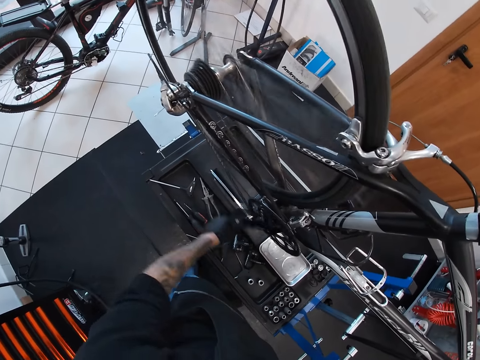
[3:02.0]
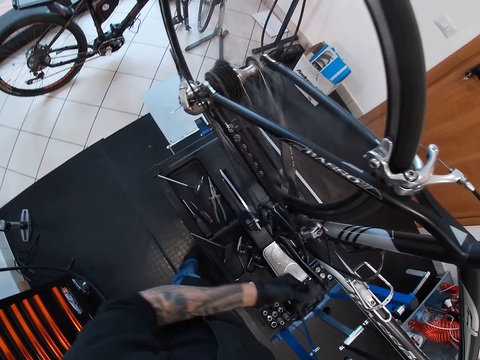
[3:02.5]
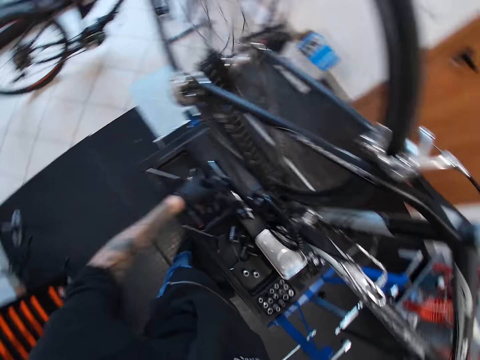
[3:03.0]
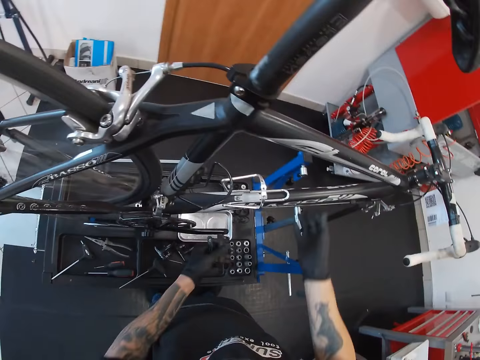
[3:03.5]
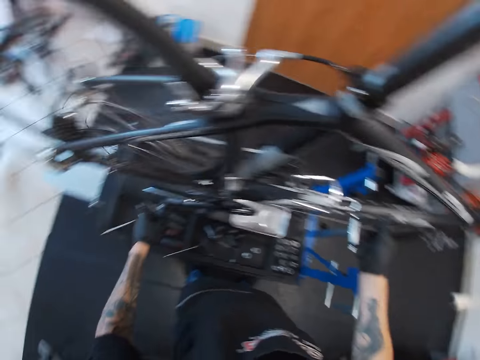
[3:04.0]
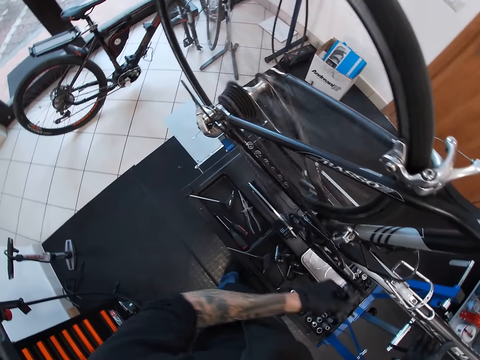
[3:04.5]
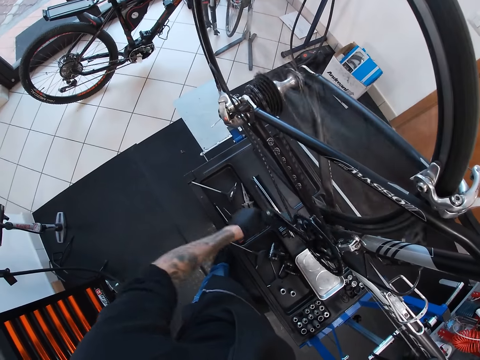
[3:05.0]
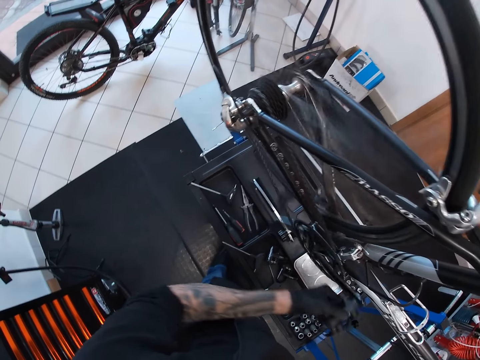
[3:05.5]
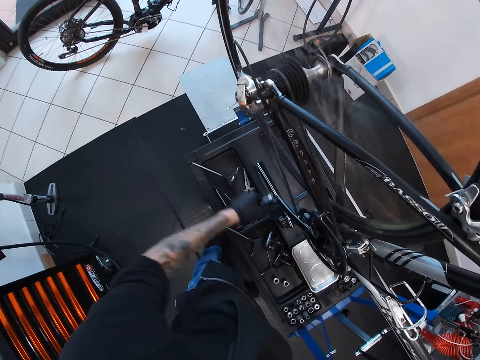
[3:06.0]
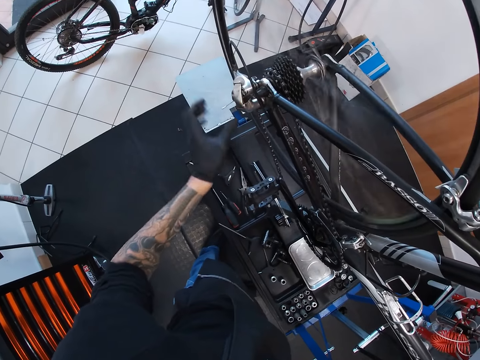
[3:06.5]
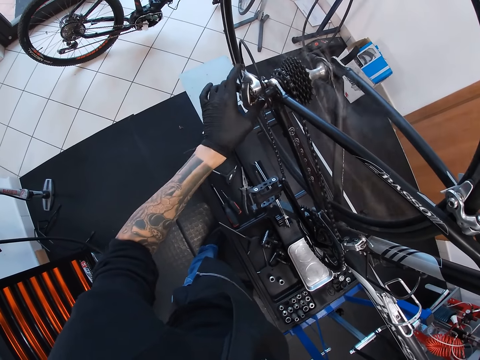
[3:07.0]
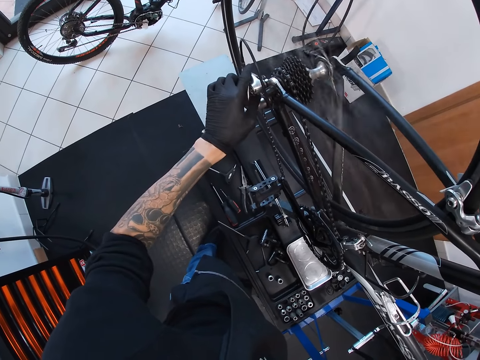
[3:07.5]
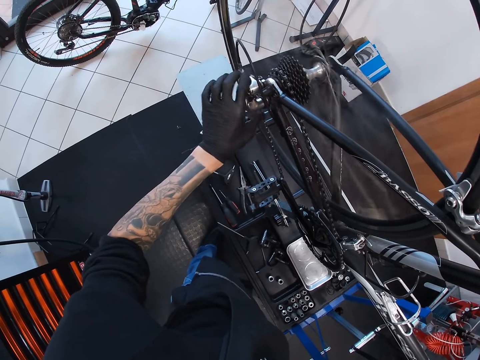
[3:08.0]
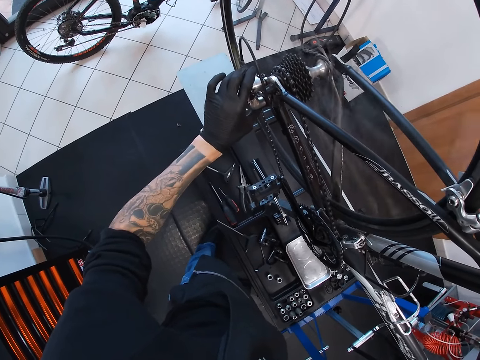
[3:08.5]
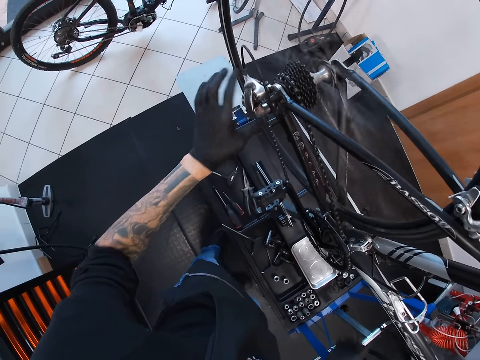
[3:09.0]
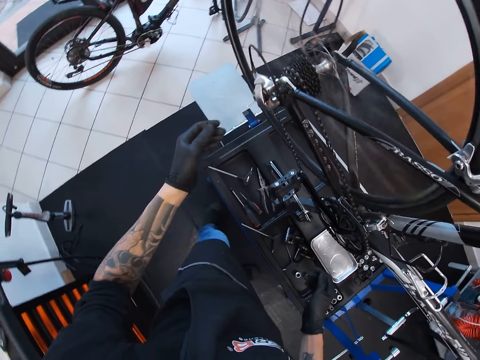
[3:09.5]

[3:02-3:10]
The camera wearer touches the down tube of the bicycle with his right hand. He rotates the bike pedal. He adjusts the rear derailleur of the bicycle with his left hand. He touches the cog set.

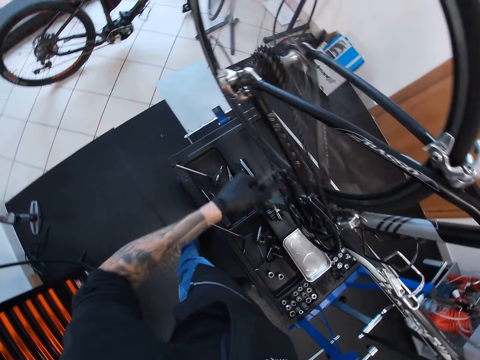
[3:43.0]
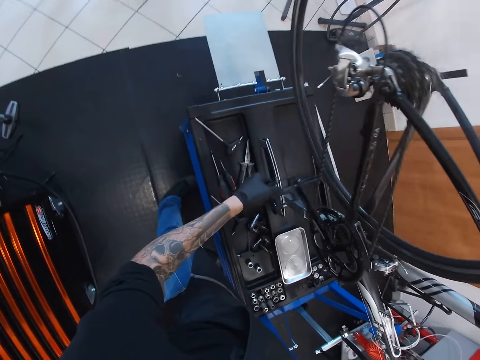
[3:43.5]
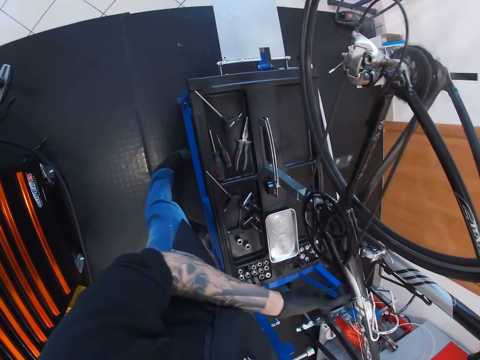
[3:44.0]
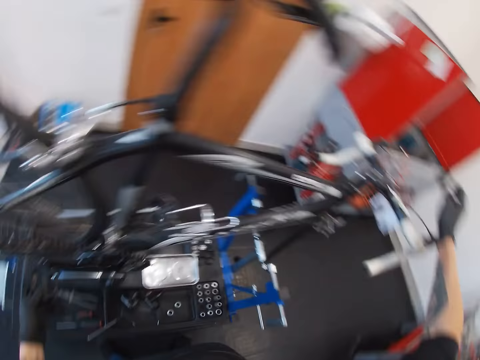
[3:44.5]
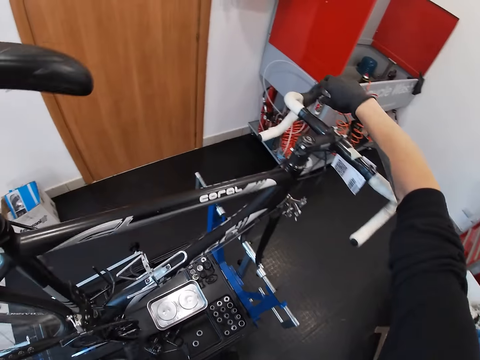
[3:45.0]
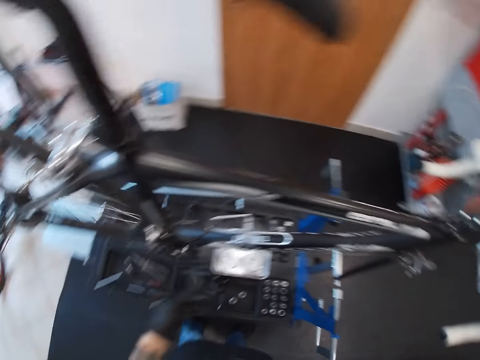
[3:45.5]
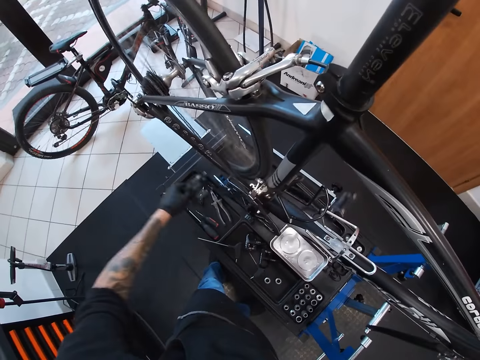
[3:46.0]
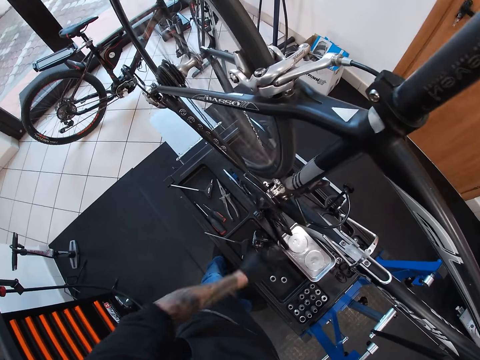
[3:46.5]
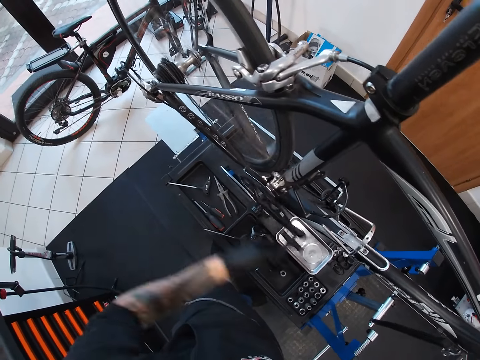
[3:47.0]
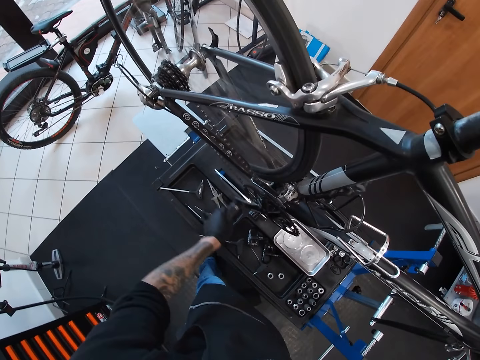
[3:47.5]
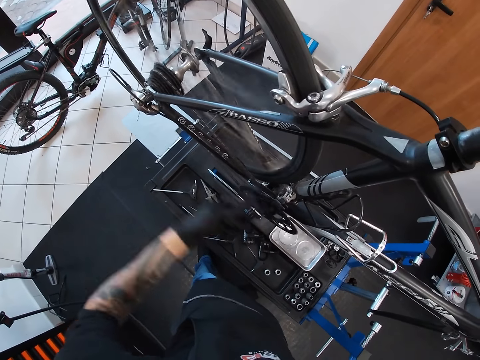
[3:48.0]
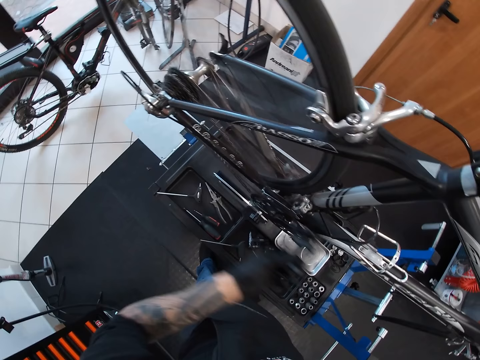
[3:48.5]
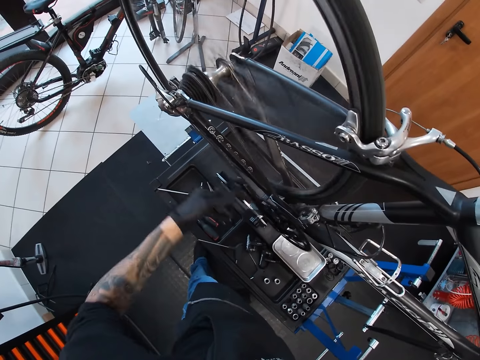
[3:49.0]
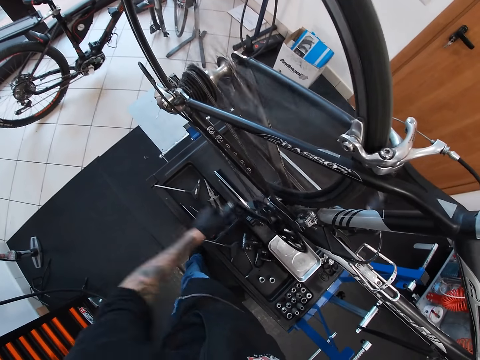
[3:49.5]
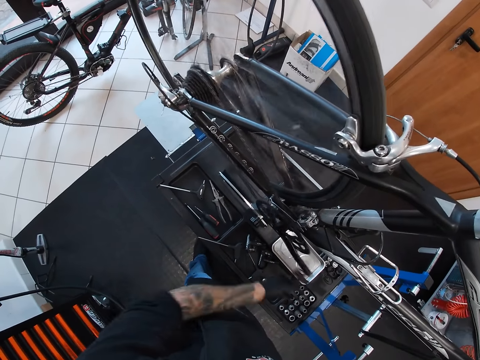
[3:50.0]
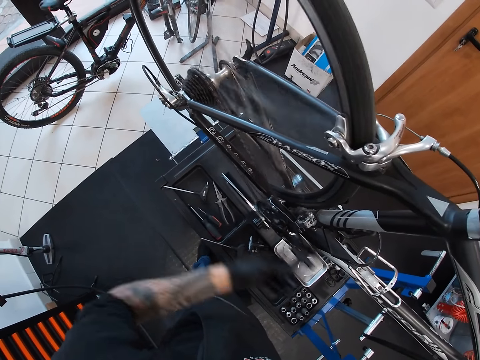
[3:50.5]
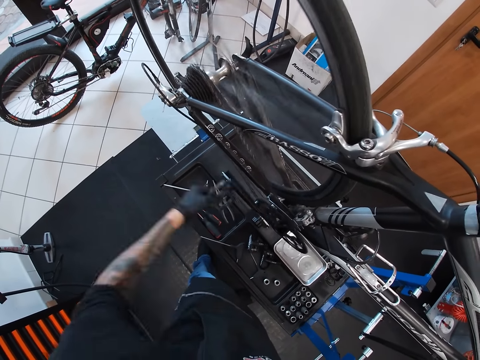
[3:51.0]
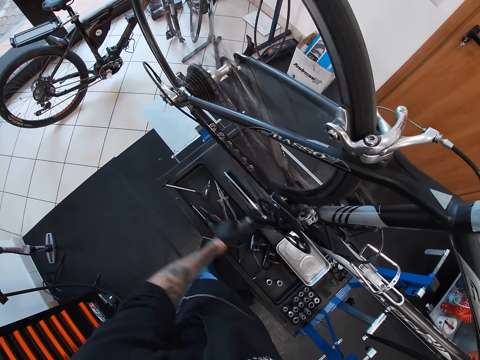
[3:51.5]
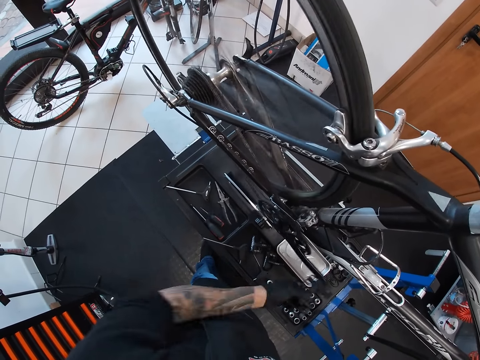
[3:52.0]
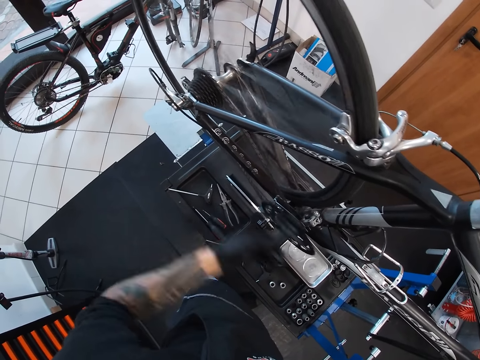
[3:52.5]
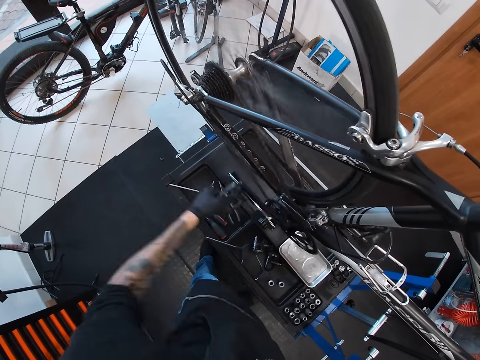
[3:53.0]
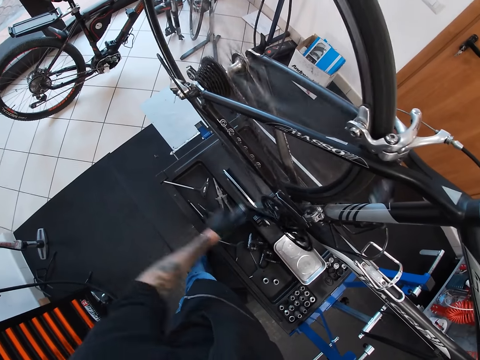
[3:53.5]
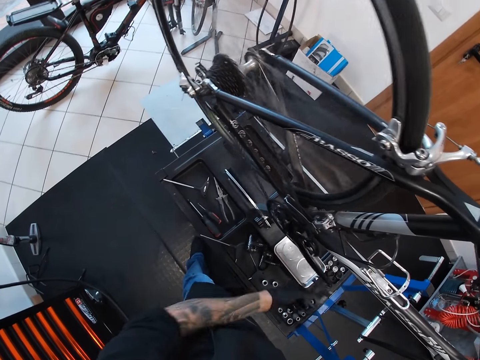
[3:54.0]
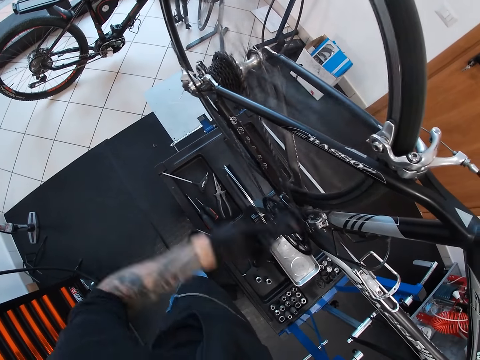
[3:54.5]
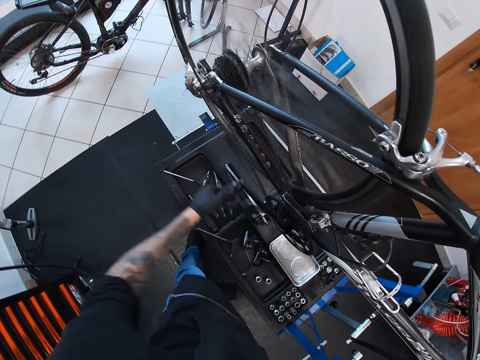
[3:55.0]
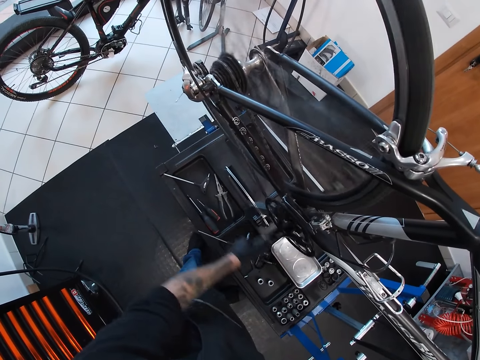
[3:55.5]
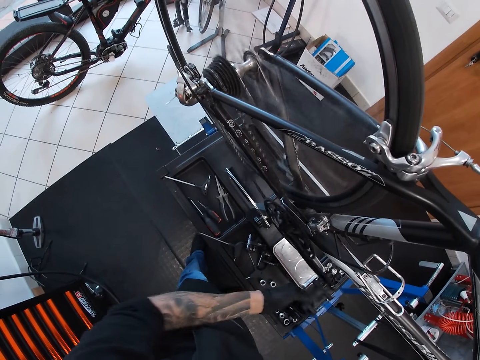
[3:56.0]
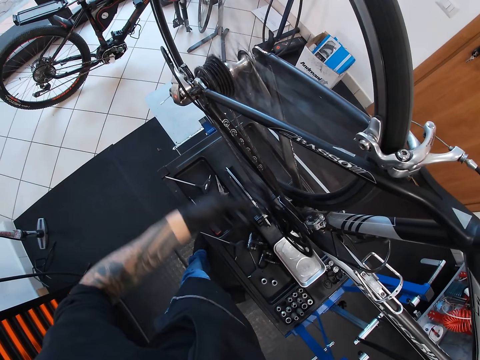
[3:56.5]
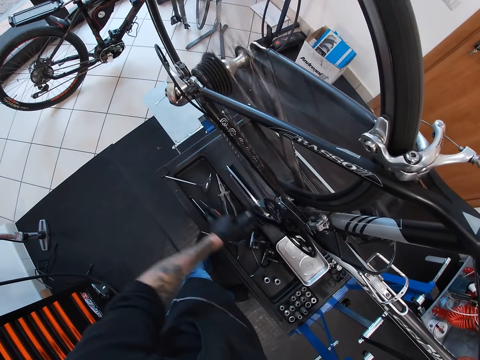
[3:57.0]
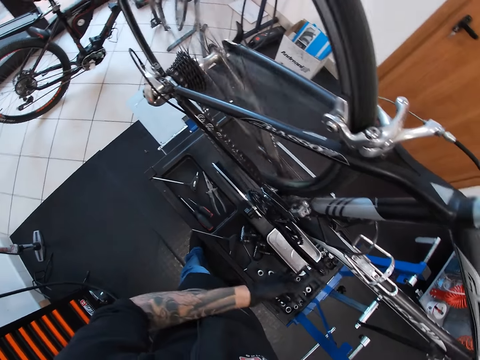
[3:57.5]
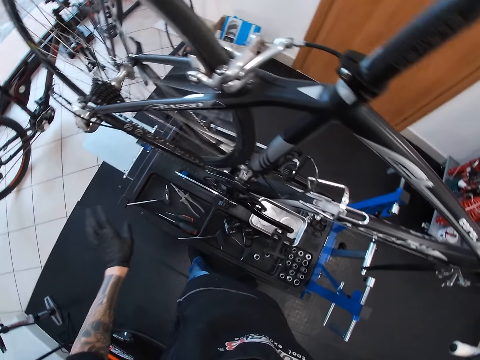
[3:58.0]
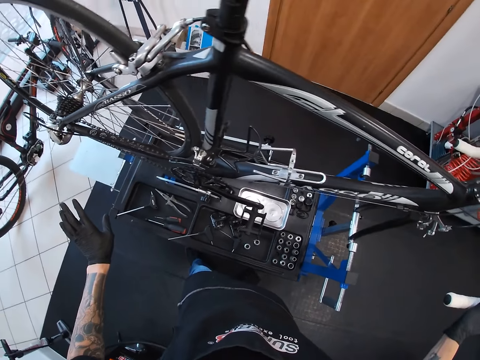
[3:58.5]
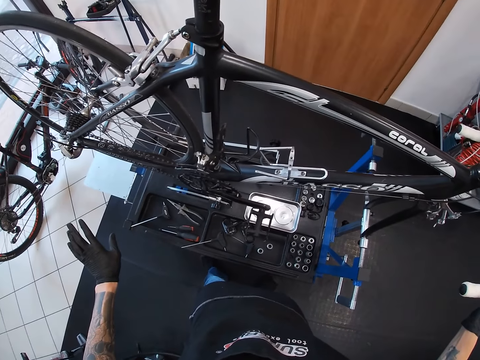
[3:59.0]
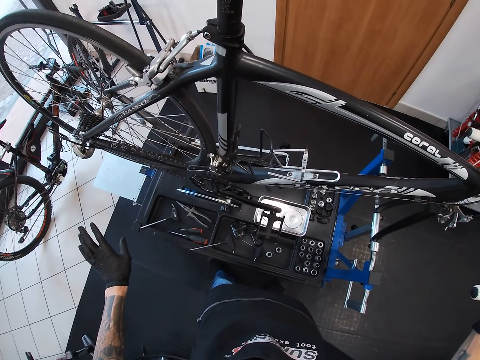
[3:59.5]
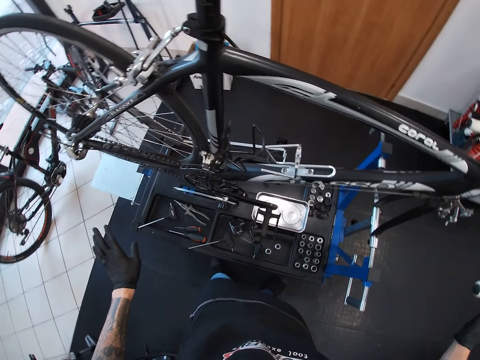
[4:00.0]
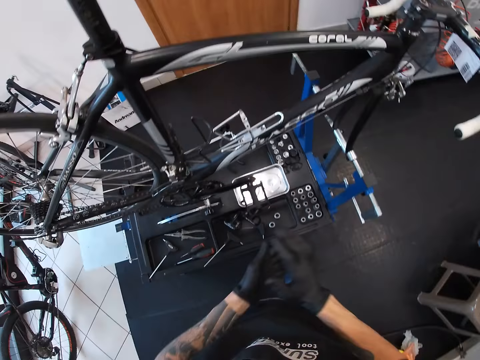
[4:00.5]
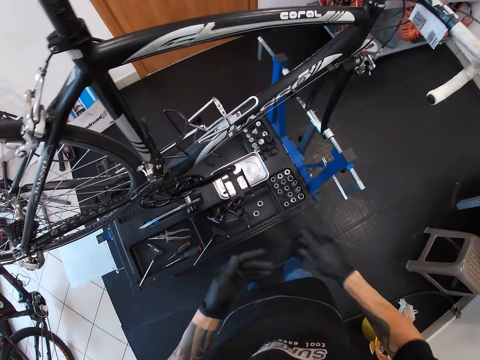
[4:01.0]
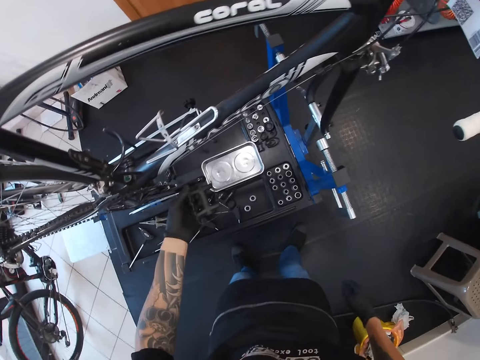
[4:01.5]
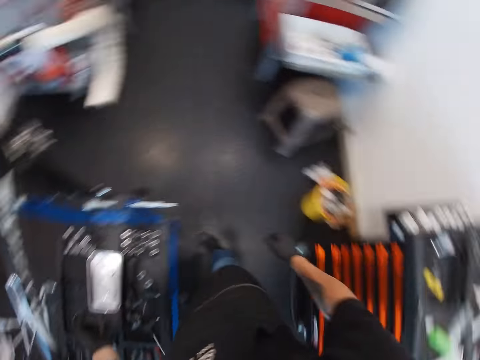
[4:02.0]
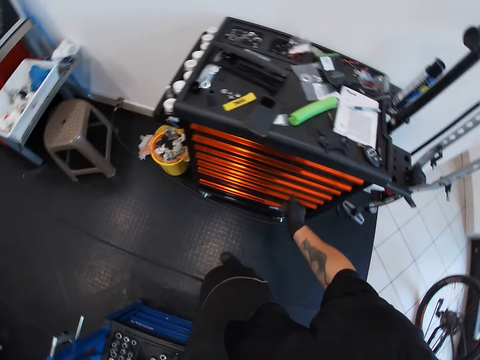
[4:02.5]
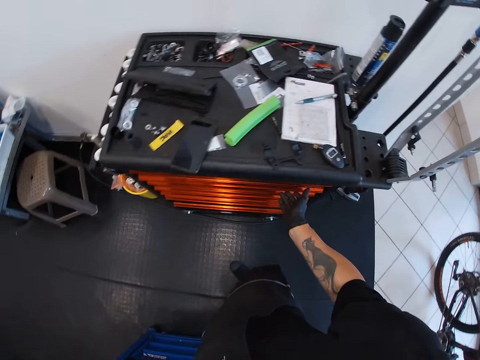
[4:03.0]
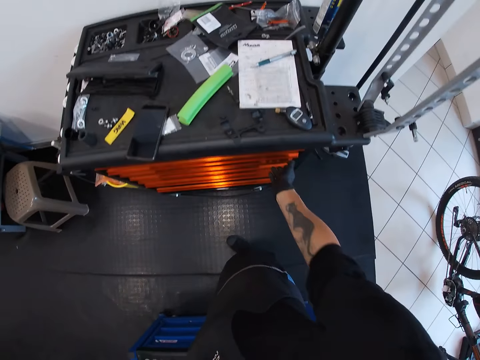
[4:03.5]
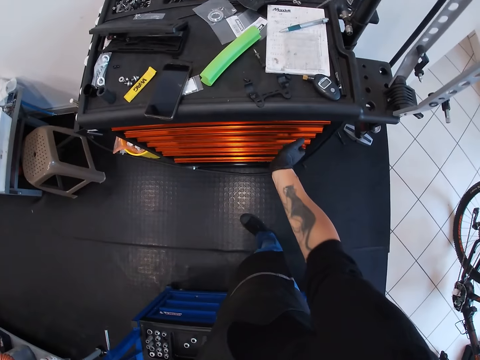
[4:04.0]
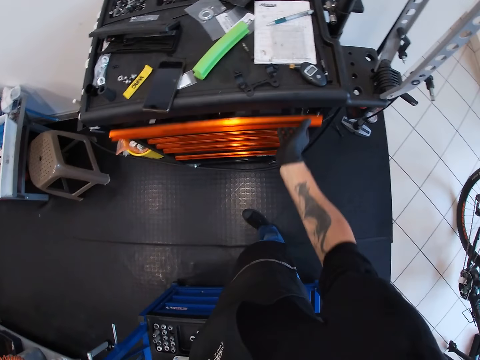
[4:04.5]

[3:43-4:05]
The camera wearer touches the bike brake. He presses the brake lever of the bicycle with his right hand. He rotates the bike pedal. He removes the hand from the pedal. He rubs the hands. He holds the pedal of the bicycle with his left hand. He looks around. He walks. He opens a drawer in the workshop cabinet with his right hand.
